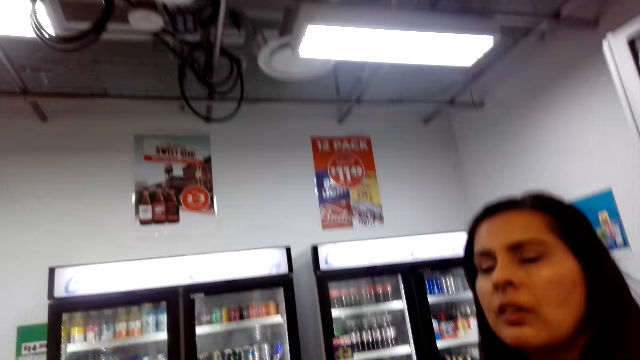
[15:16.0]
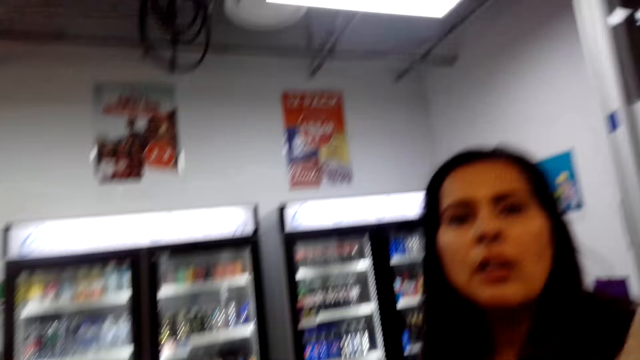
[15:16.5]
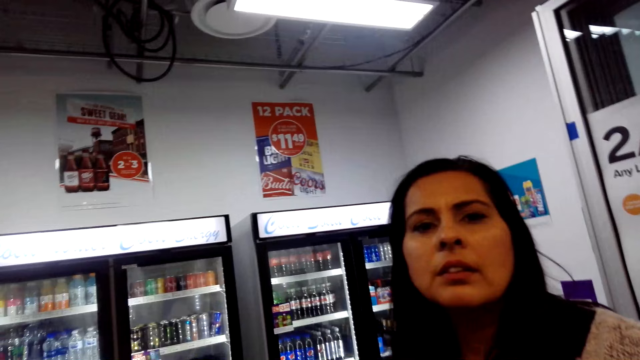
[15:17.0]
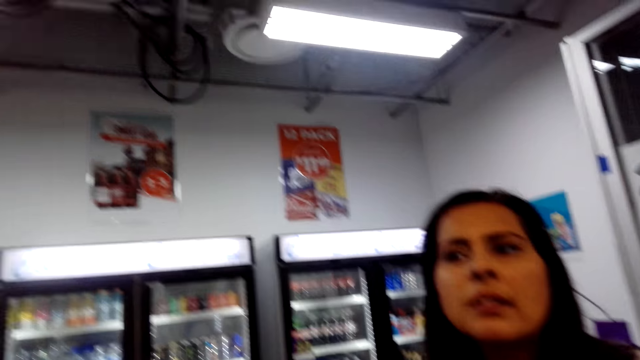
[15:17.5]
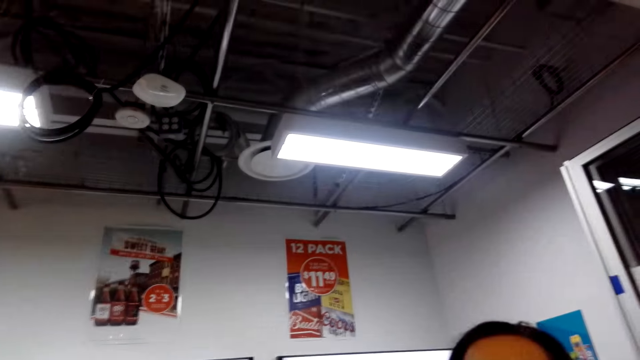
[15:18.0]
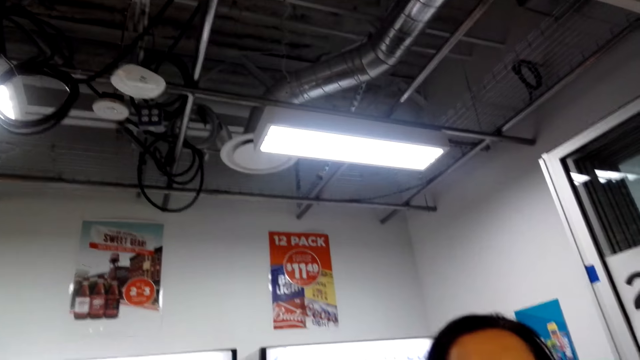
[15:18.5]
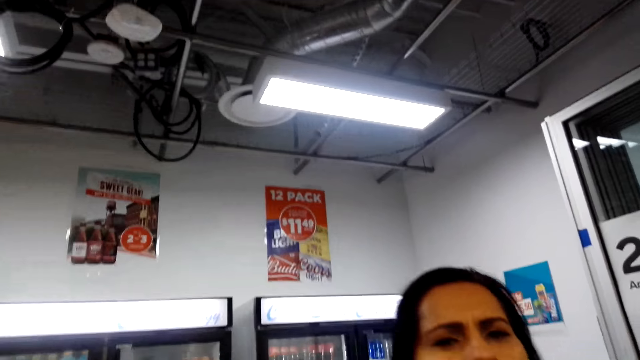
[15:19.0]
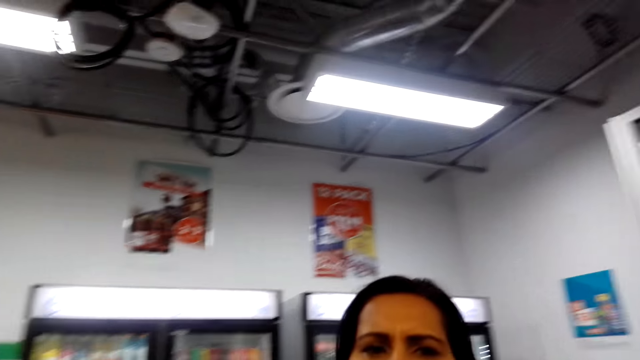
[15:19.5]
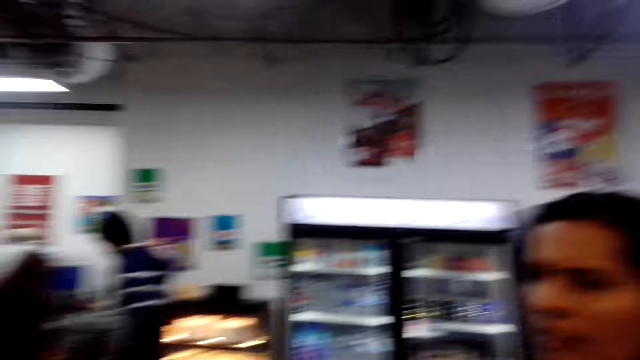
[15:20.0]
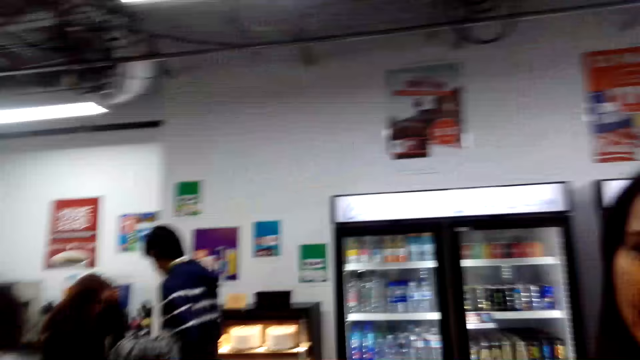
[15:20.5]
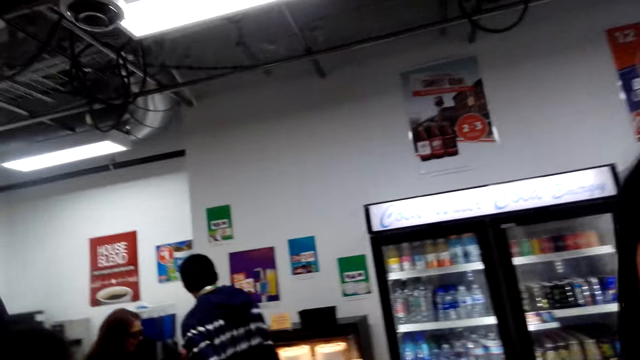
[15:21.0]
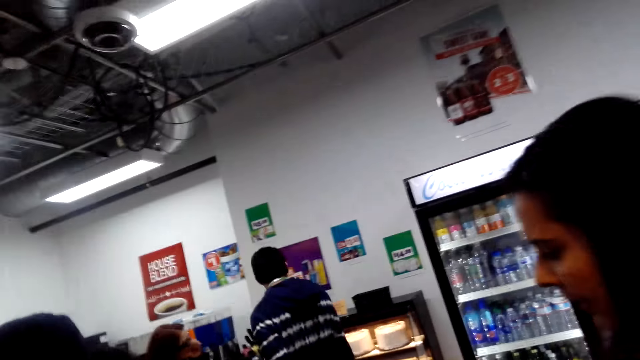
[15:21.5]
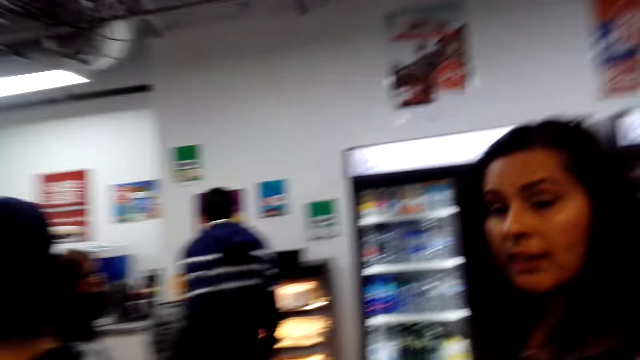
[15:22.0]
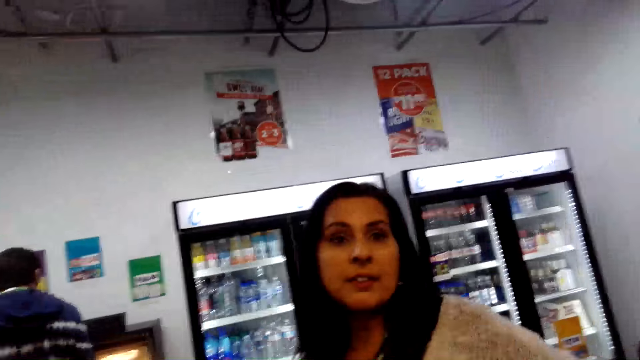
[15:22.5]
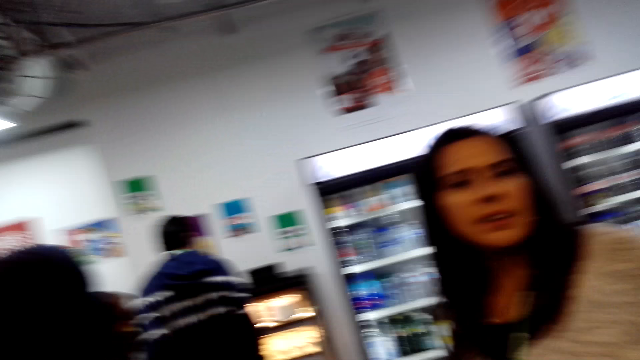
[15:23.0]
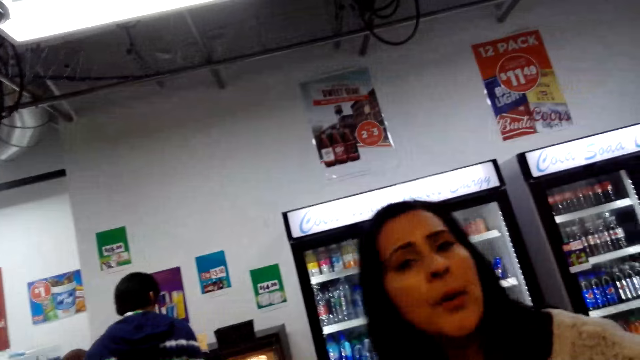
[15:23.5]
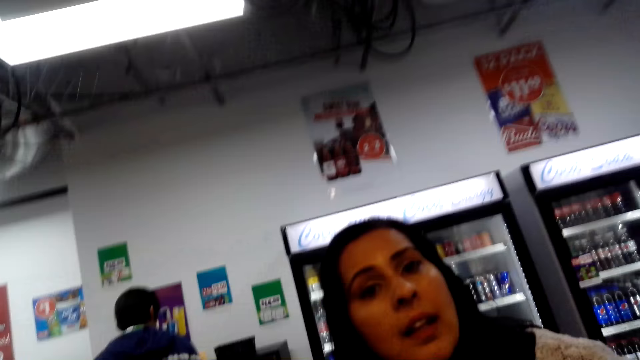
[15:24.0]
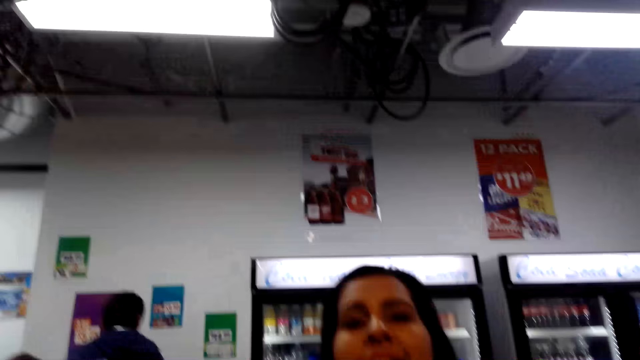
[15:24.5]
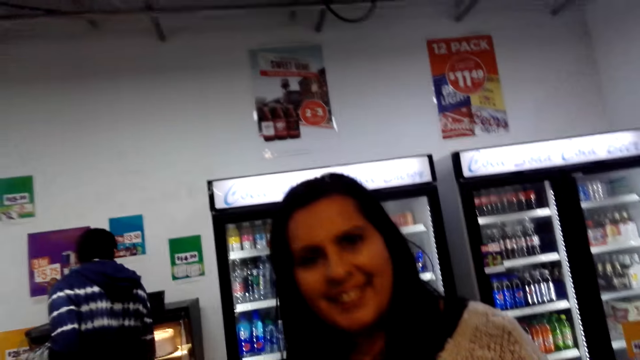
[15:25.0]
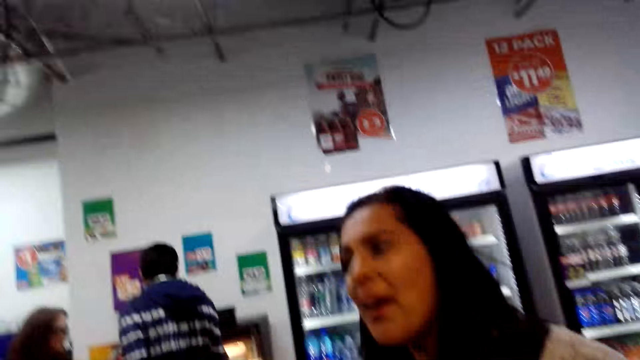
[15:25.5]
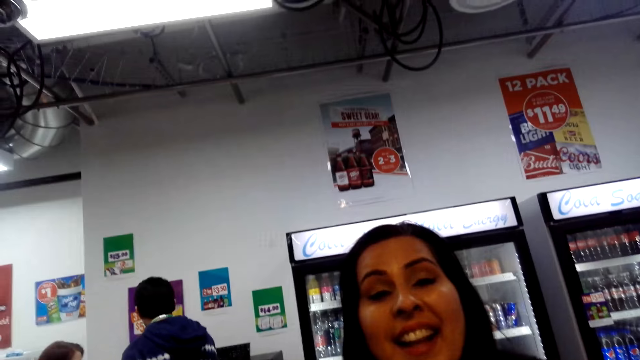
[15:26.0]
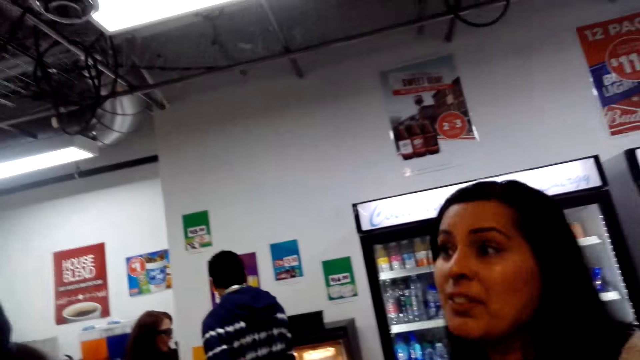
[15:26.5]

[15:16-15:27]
The camera wearer looks up. They walk ahead. They look at the lady ahead. They move around.

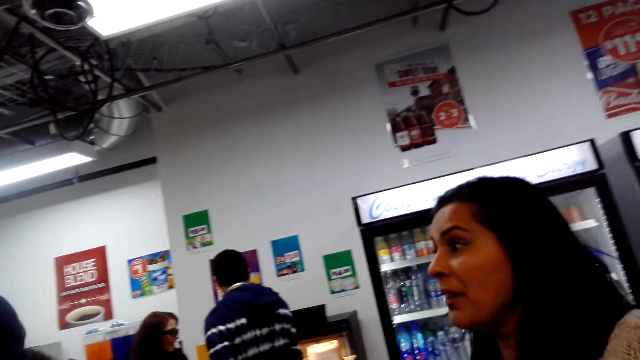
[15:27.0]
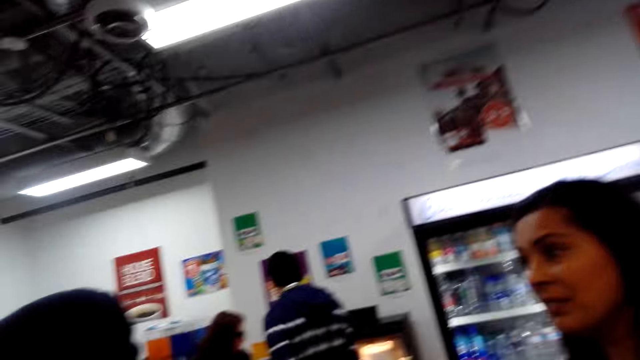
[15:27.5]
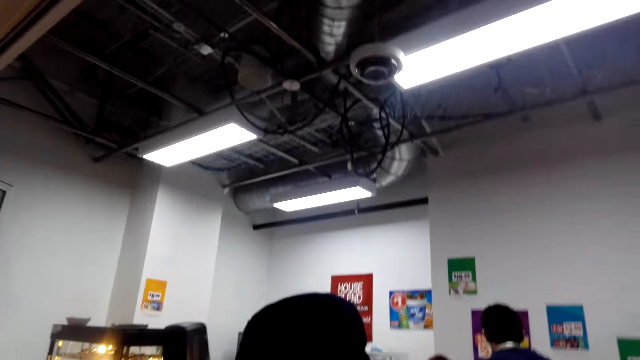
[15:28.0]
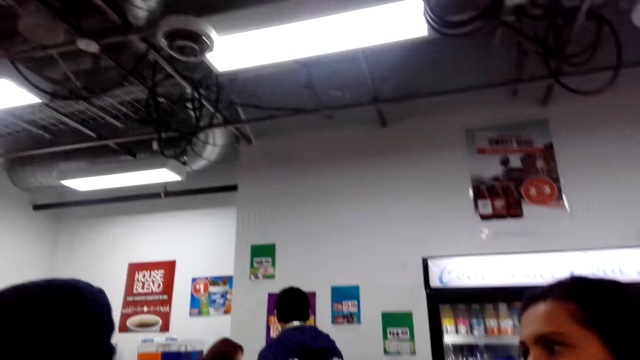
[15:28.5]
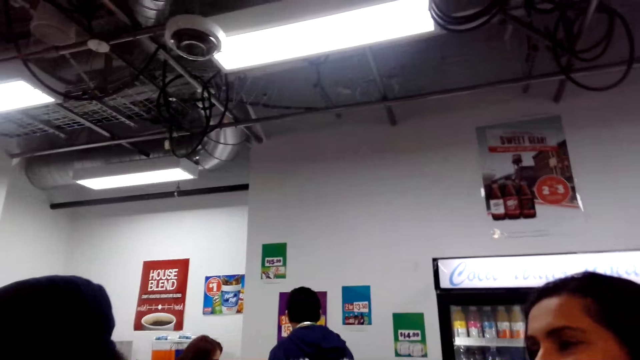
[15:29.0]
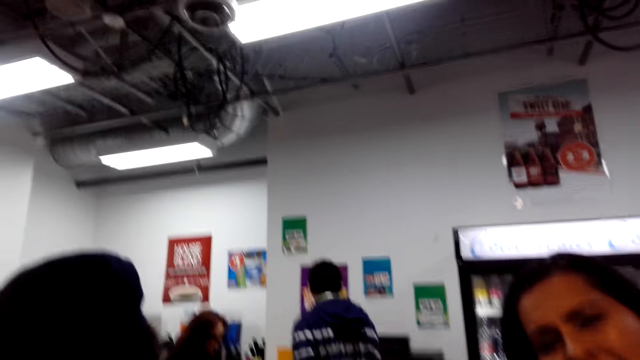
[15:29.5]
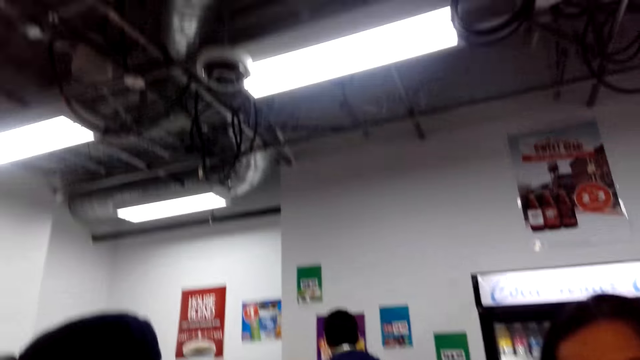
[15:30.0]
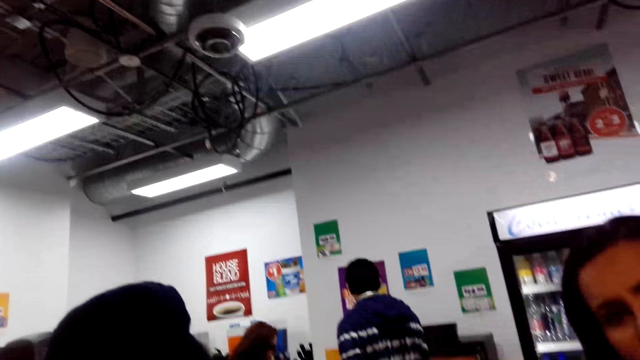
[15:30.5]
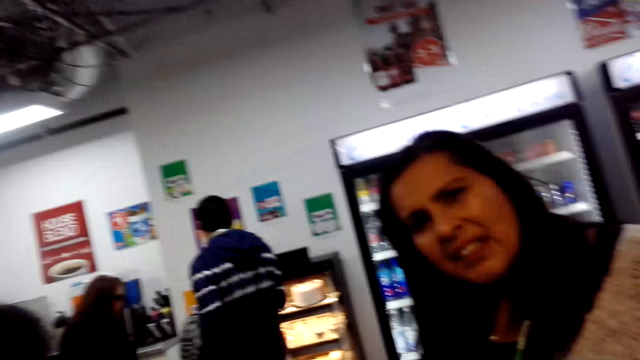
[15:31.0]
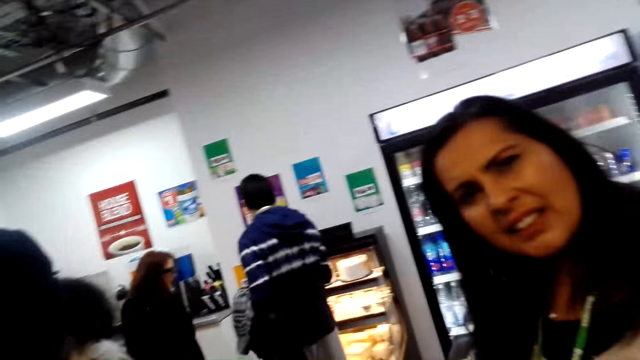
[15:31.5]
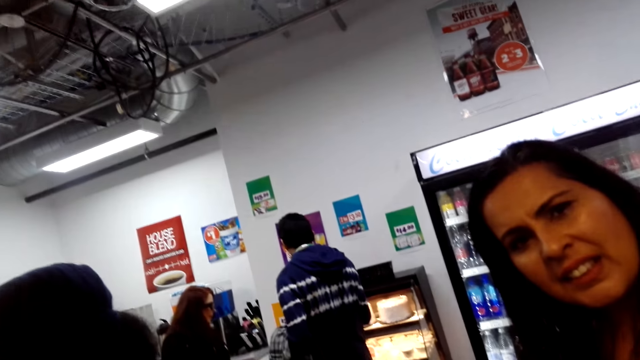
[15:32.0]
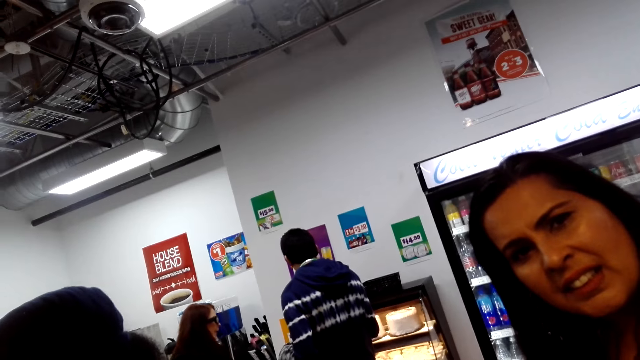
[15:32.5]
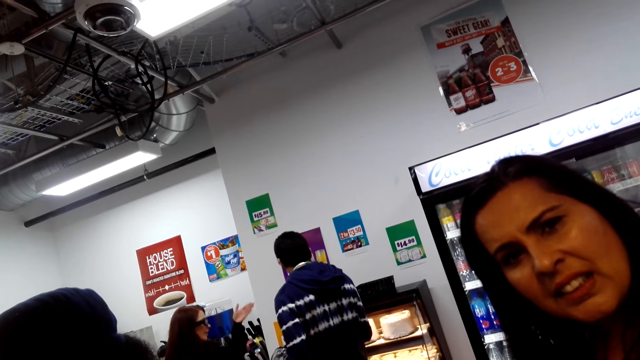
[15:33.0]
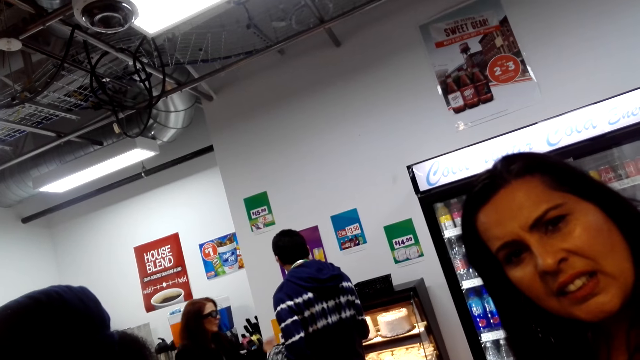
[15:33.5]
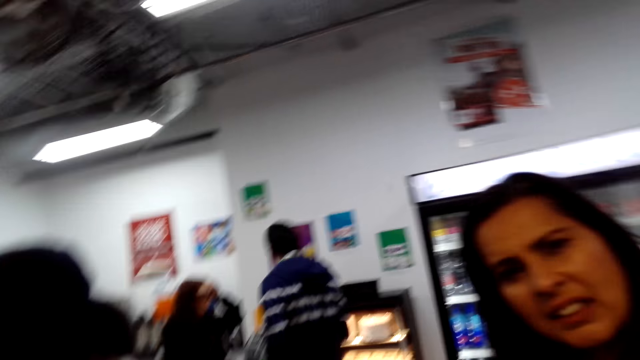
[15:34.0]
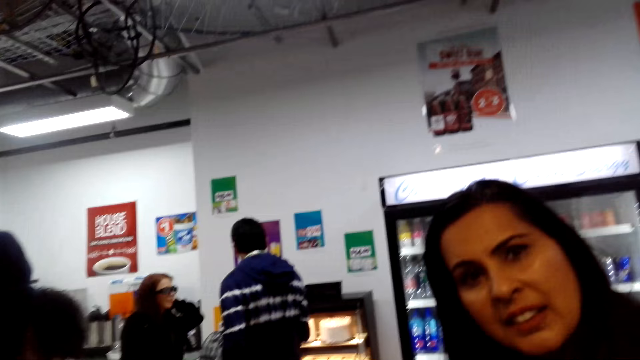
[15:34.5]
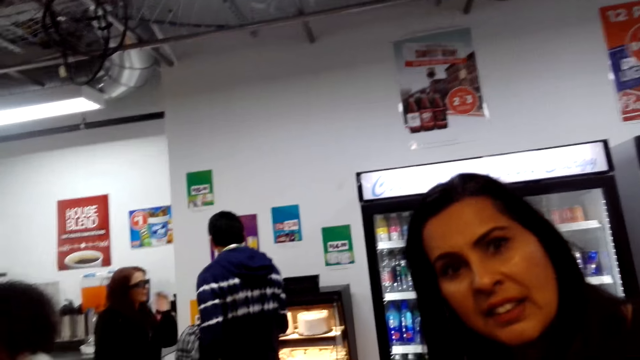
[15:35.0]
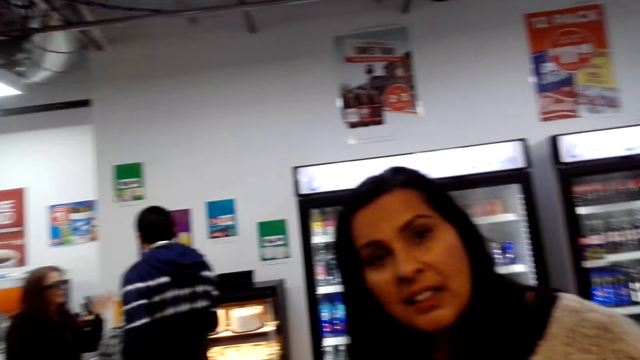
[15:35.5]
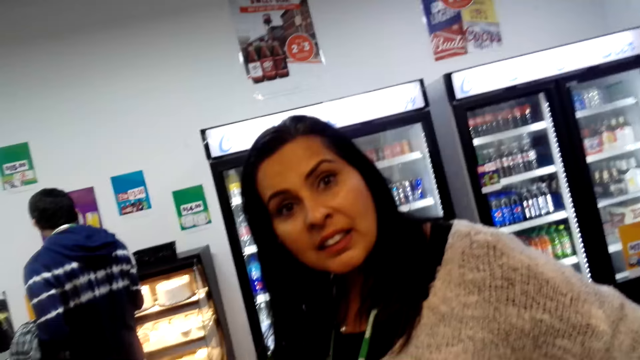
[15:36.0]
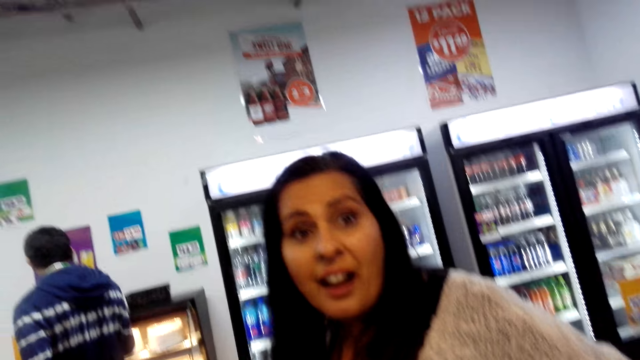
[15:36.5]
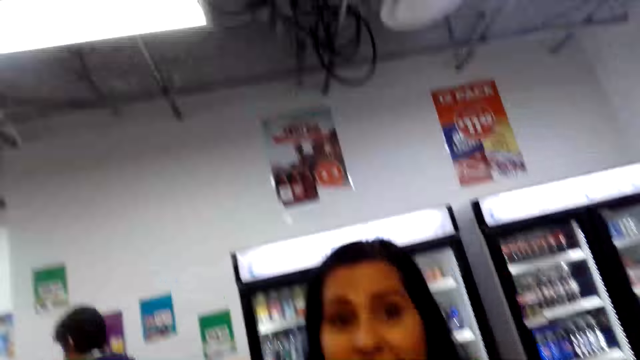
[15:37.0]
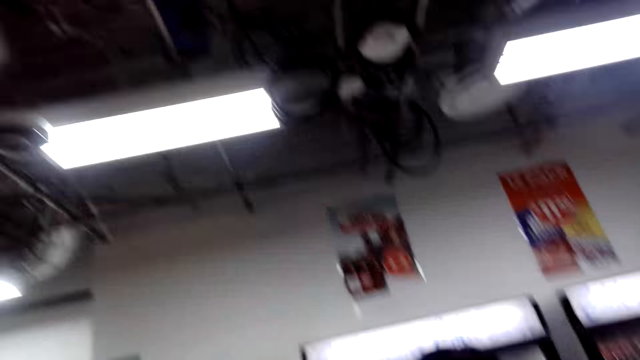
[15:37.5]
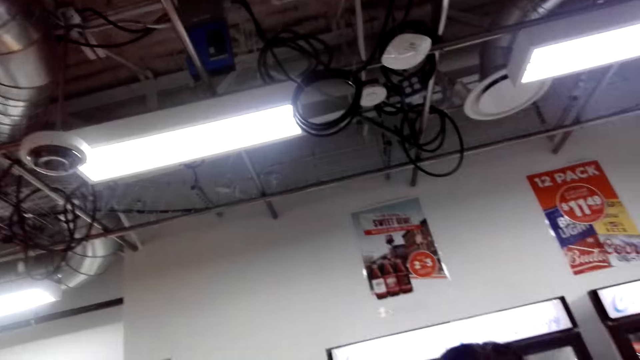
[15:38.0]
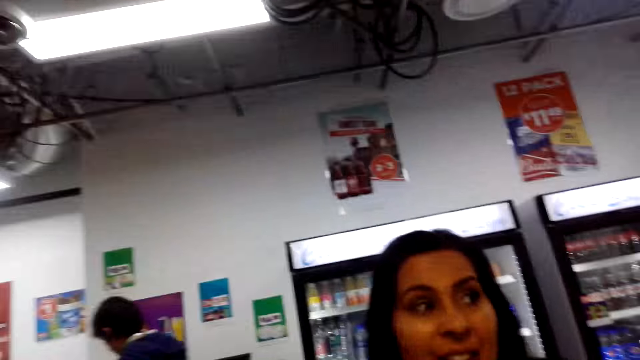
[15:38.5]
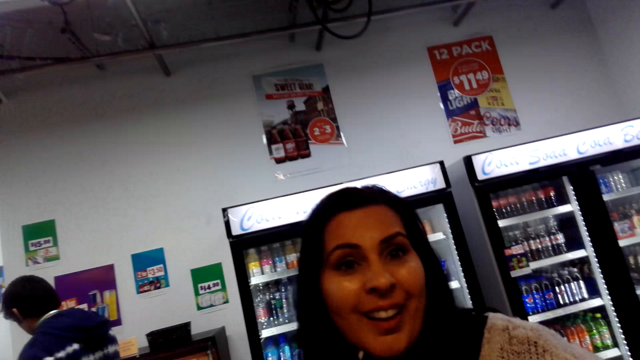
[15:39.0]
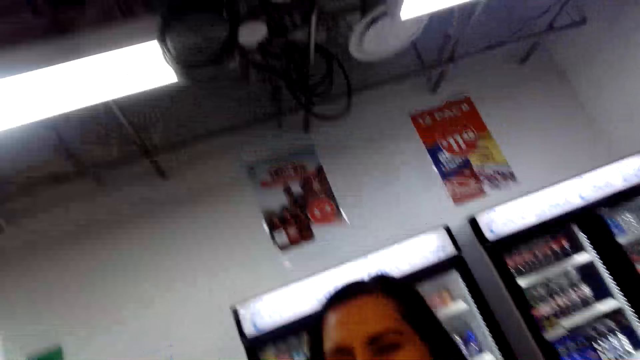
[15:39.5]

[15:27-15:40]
The camera wearer looks at the lady ahead. They look around. They look at the lady ahead. They look up.
